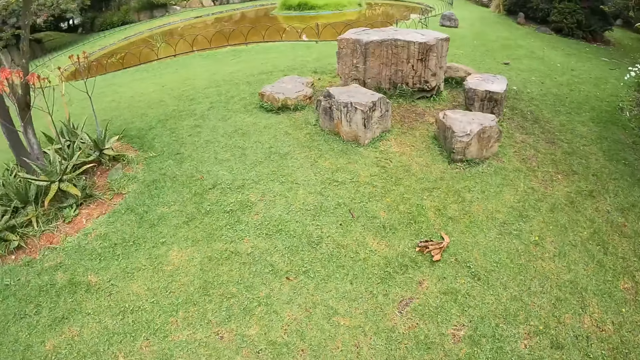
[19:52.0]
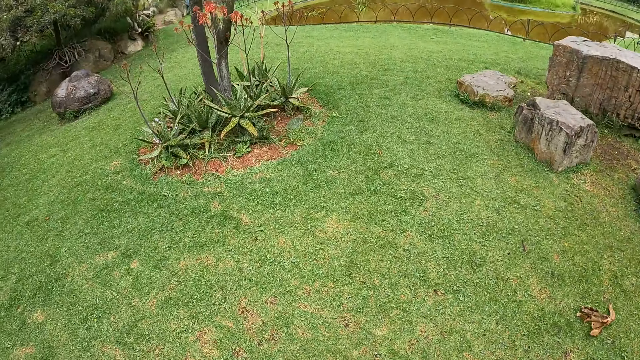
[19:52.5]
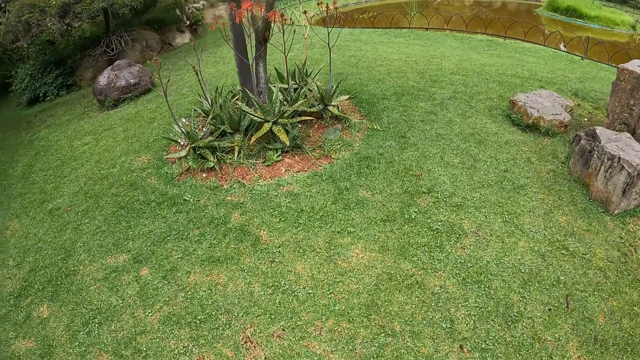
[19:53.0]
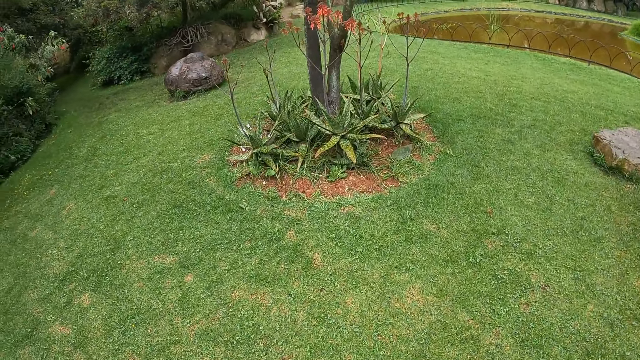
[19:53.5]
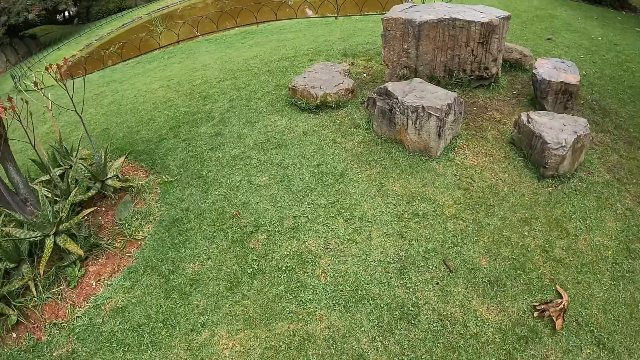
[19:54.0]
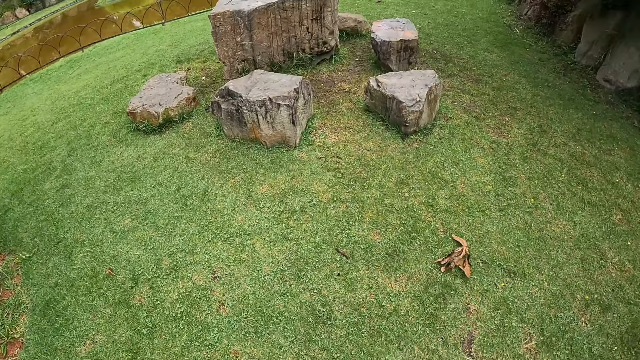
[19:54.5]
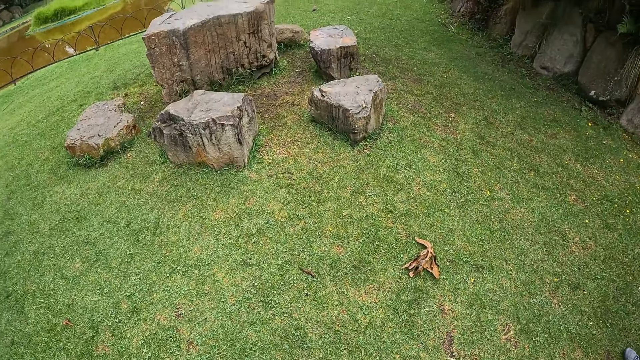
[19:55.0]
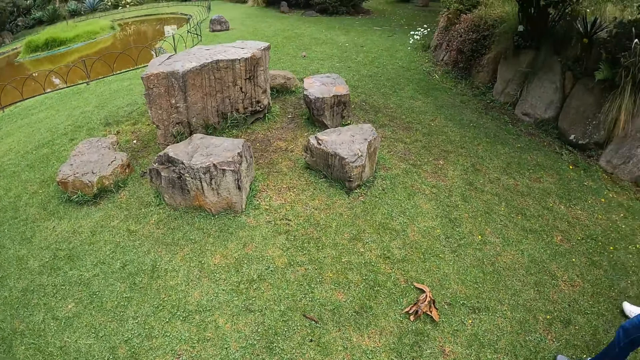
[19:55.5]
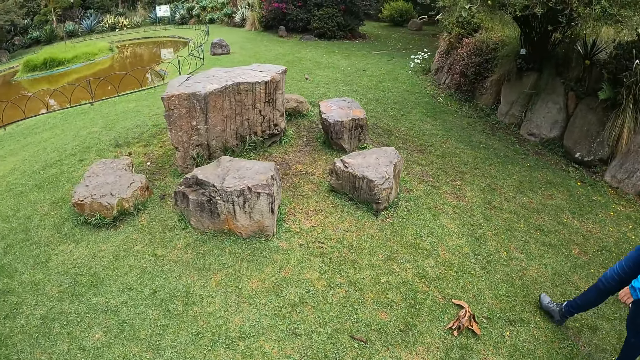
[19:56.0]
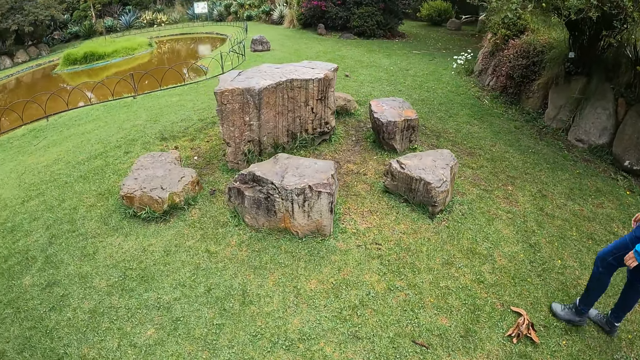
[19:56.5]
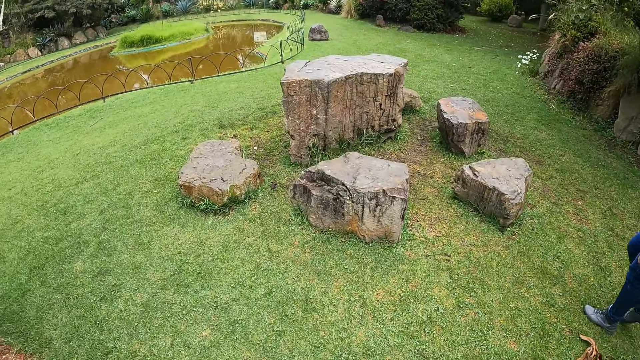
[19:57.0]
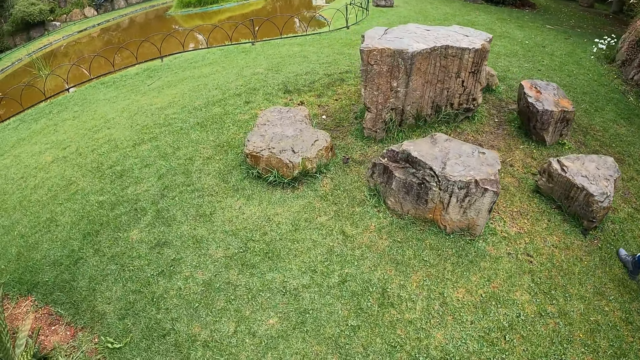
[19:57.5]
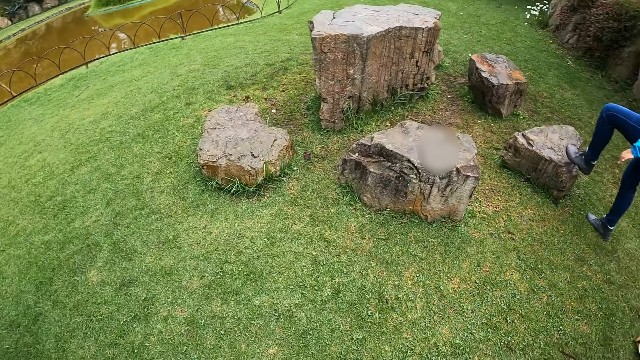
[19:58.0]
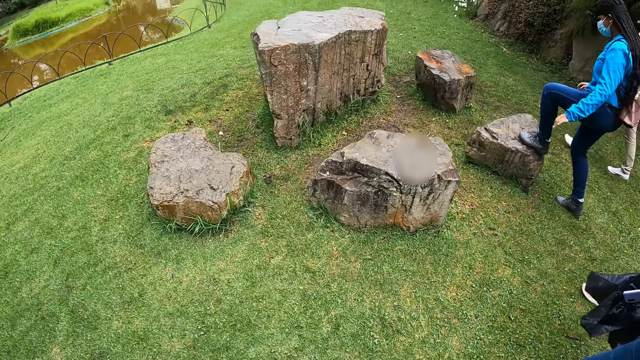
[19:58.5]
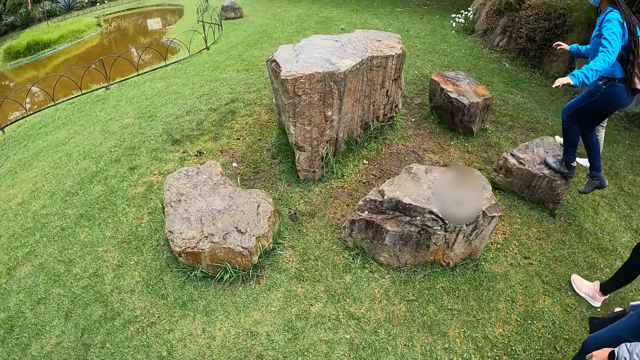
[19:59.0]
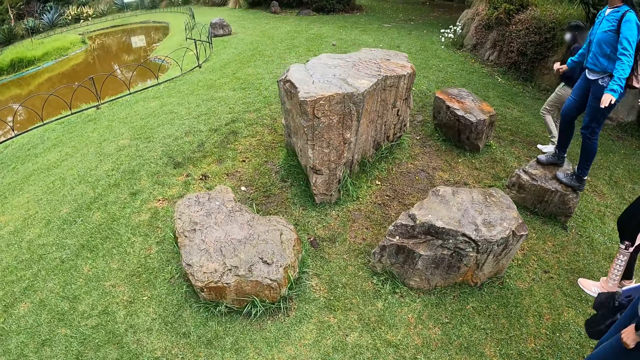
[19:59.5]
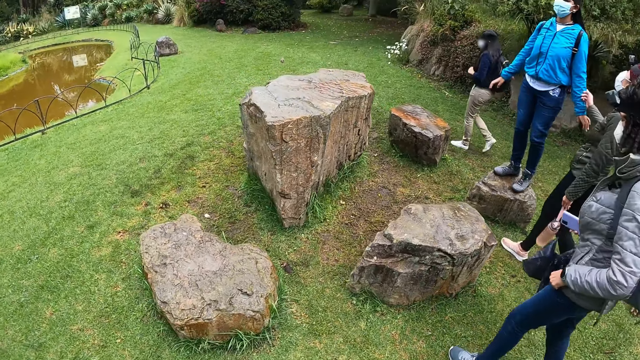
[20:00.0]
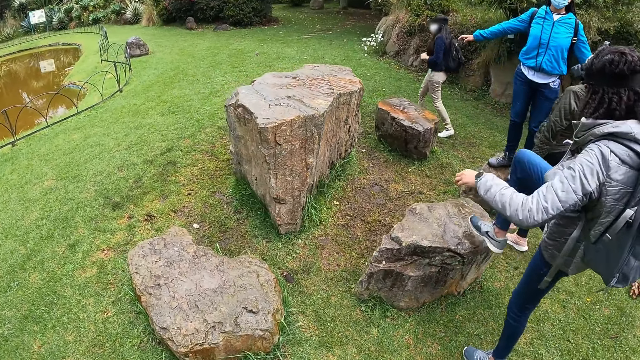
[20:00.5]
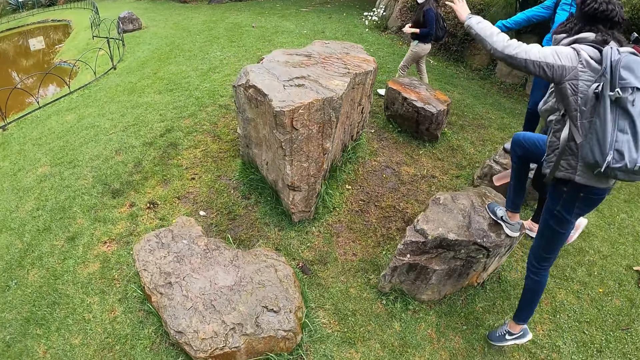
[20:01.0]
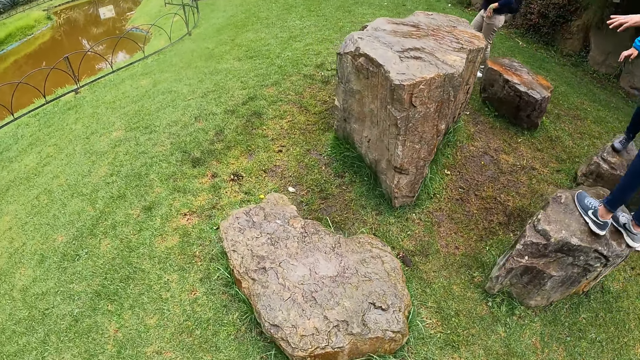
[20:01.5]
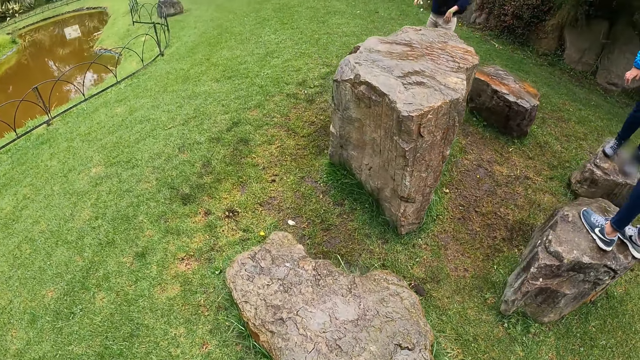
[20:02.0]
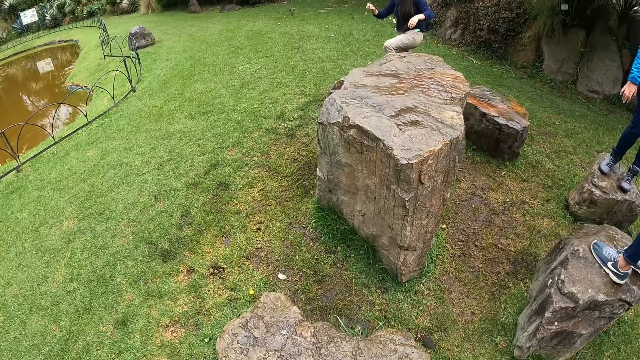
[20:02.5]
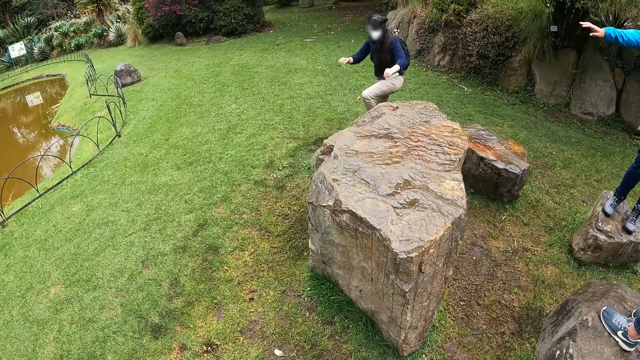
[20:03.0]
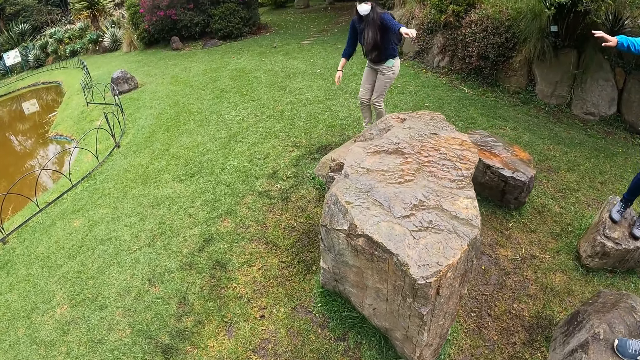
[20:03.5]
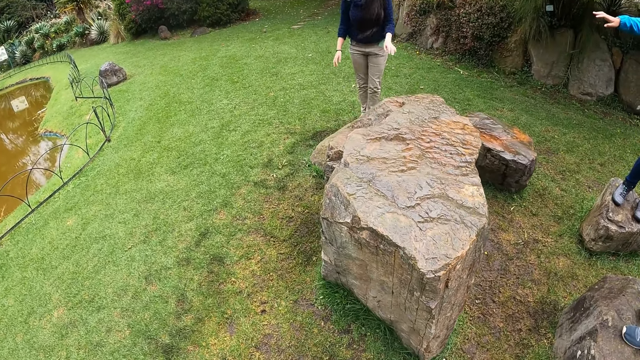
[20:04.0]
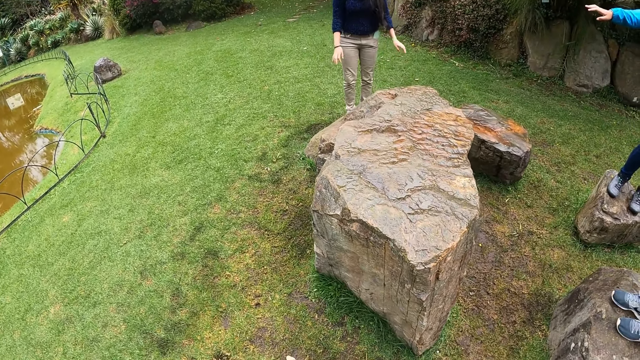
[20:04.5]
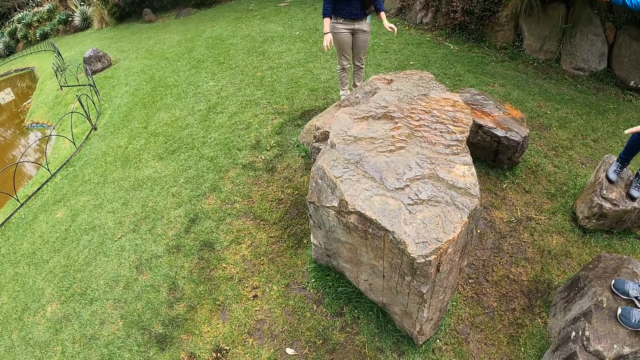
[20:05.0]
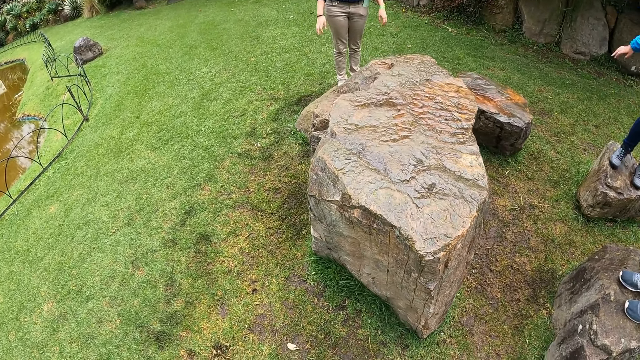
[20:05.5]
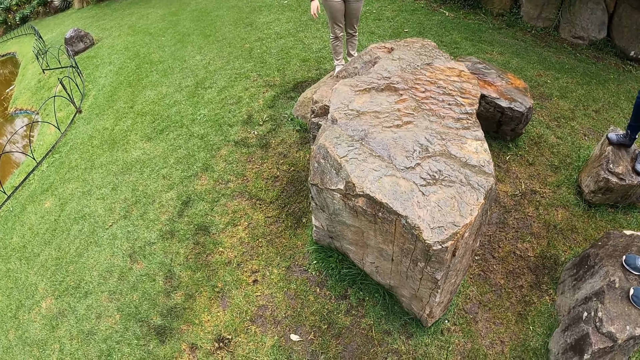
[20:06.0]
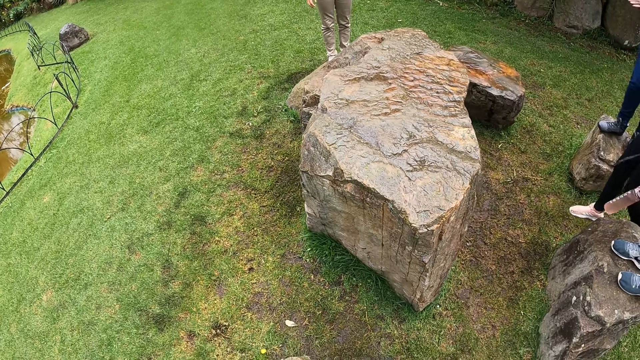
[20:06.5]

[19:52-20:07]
The camera wearer looks around the compound. They walk in the garden. A woman walks in the garden. The woman climbs a rock. Another woman walks in the garden. A third woman walks in the garden. A fourth woman walks in the garden. The fourth woman climbs the rock. The second woman climbs the rock. The camera wearer steps on a stone. They climb the rock. They look around the compound.

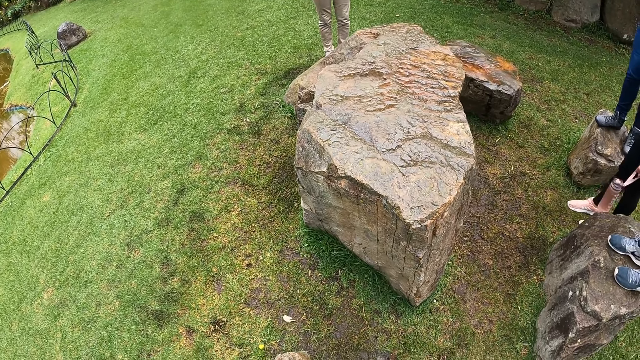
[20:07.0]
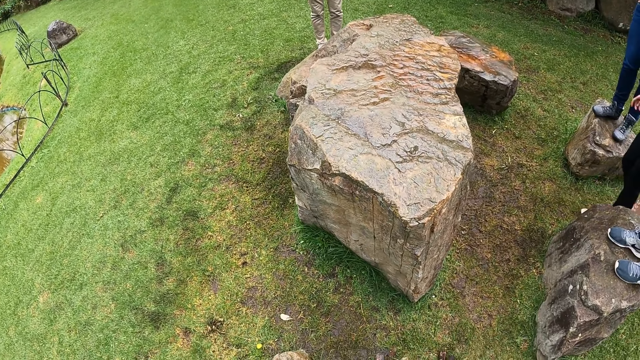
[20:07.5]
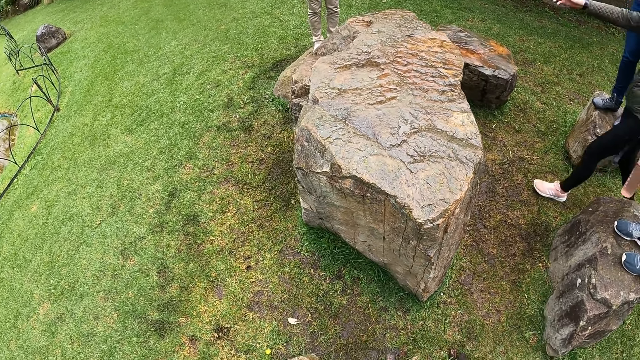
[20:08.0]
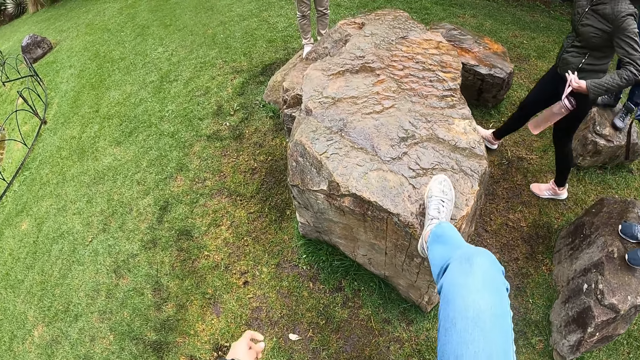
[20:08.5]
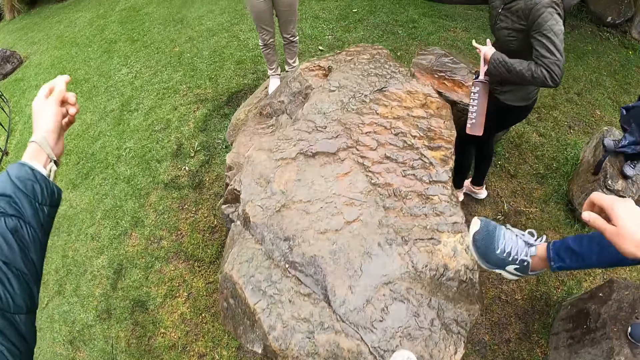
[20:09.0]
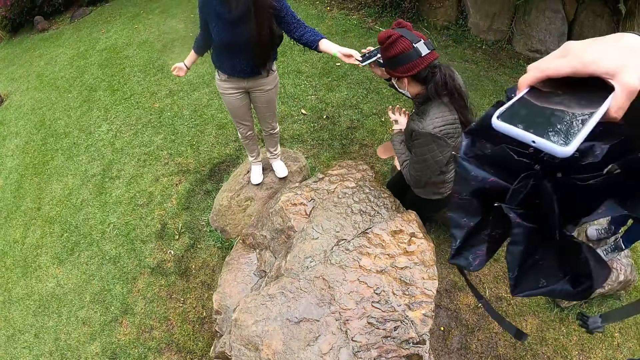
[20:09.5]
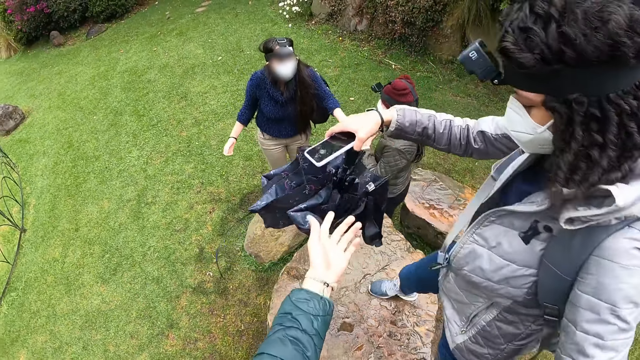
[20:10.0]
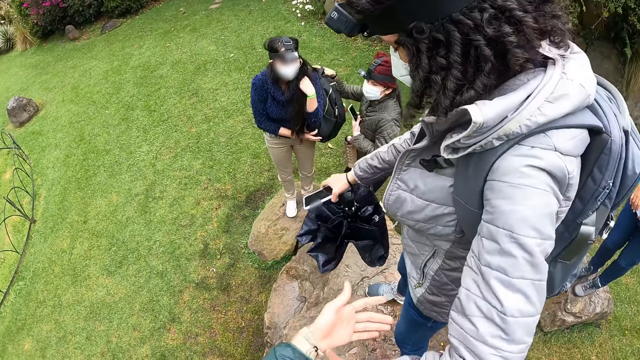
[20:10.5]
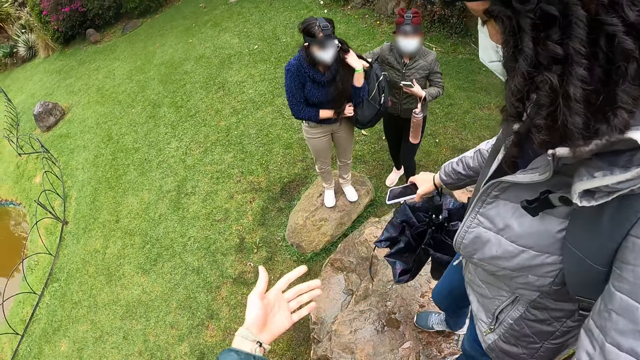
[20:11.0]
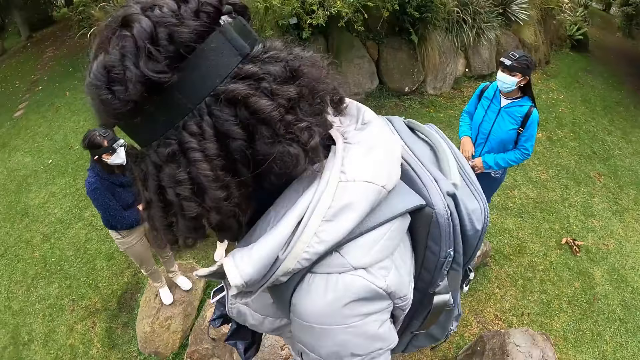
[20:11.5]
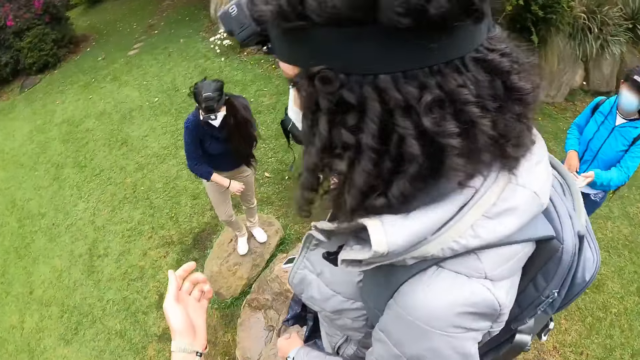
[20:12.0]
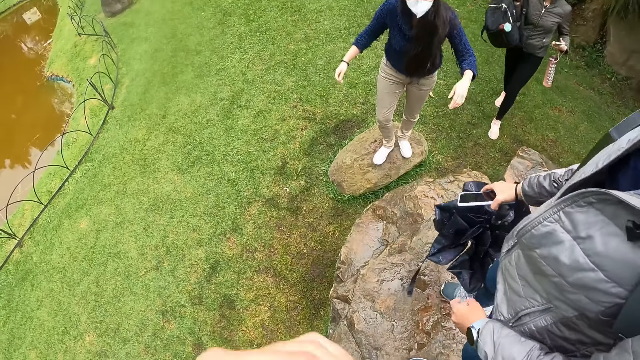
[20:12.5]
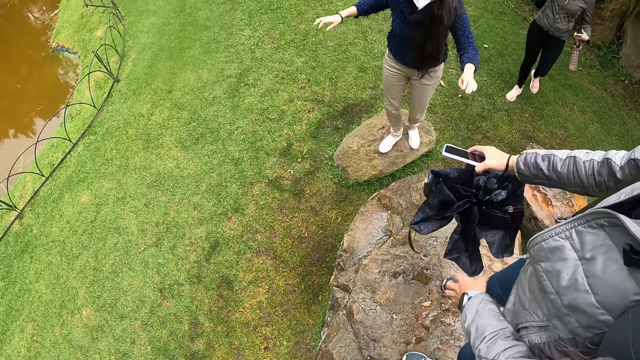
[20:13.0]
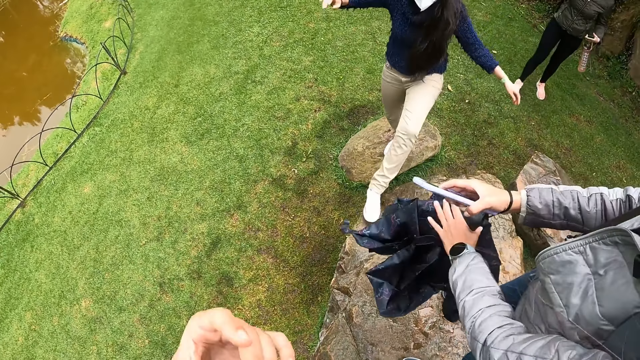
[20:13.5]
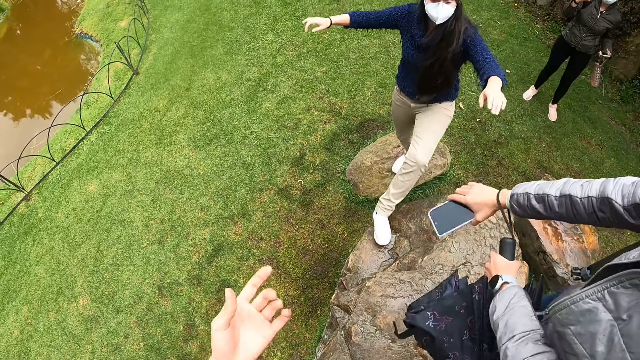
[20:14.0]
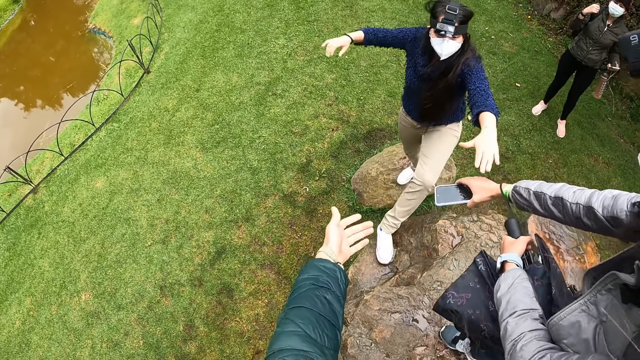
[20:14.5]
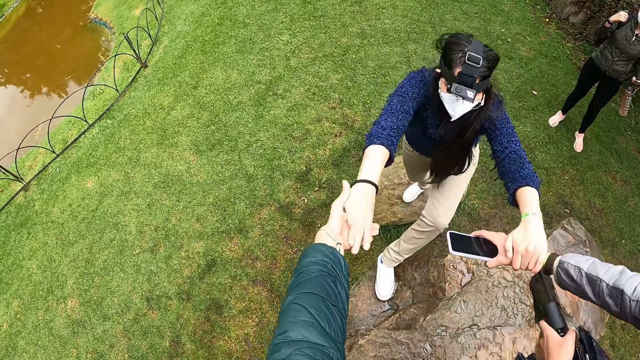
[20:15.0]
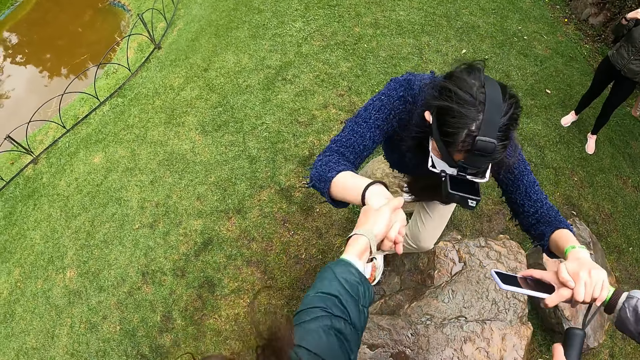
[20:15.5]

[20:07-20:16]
The camera wearer climbs a rock. She steps on a stone. A woman climbs the rock. The camera wearer moves her hand. Another woman climbs the rock. The first woman stretches her right hand towards the other woman. The camera wearer stretches her left hand towards the other woman. The other woman stretches her left hand towards the first woman. The other woman stretches her right hand towards the camera wearer. The first woman pulls the other woman with her right hand. The camera wearer pulls the other woman with her left hand.
